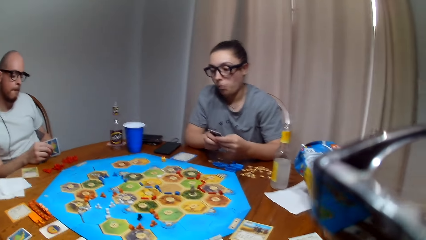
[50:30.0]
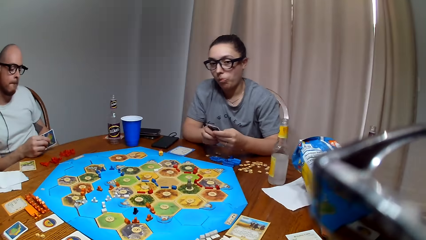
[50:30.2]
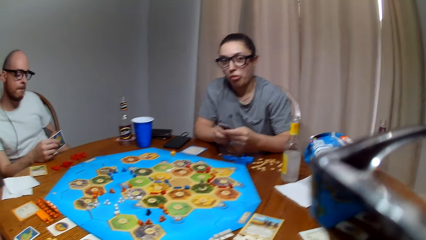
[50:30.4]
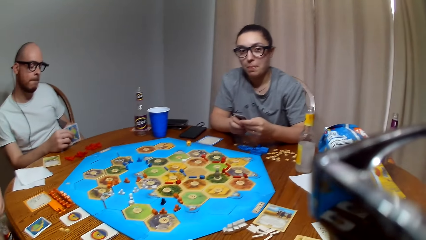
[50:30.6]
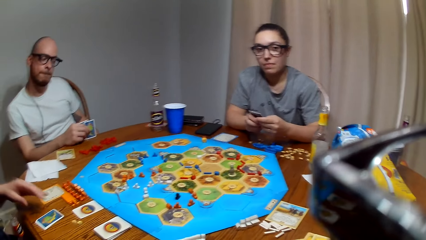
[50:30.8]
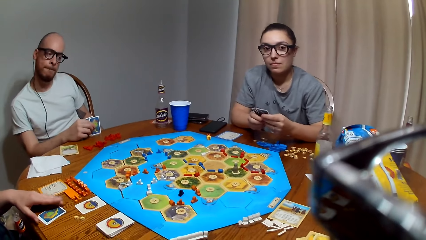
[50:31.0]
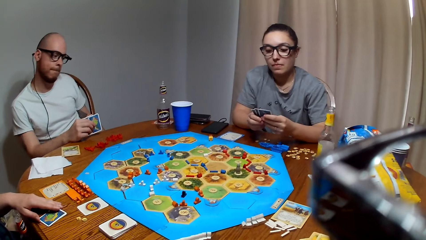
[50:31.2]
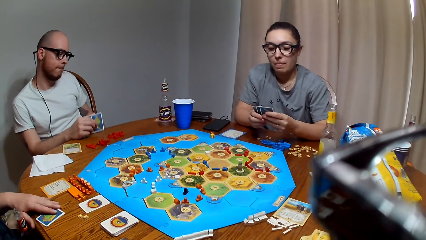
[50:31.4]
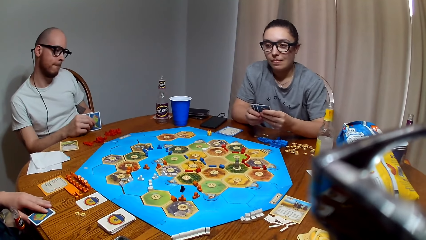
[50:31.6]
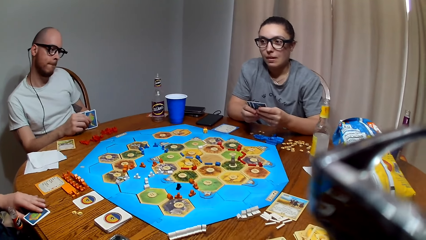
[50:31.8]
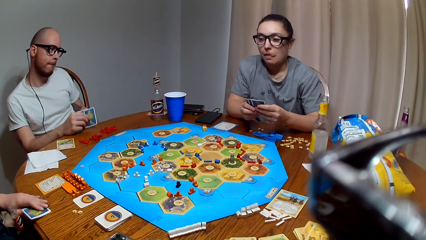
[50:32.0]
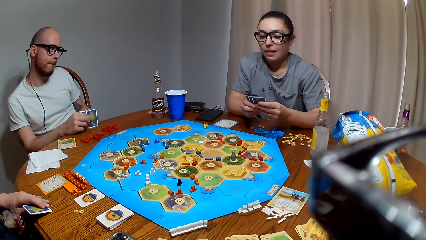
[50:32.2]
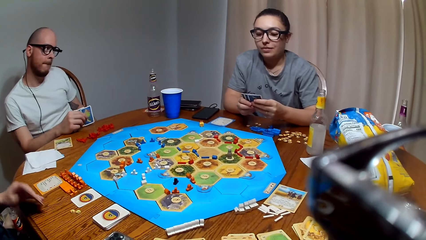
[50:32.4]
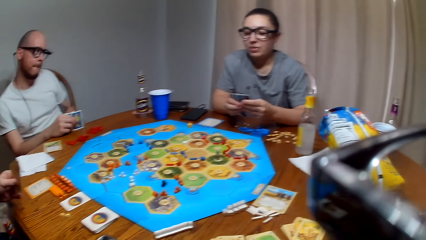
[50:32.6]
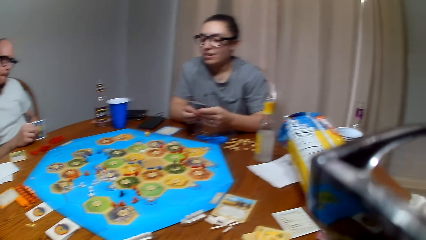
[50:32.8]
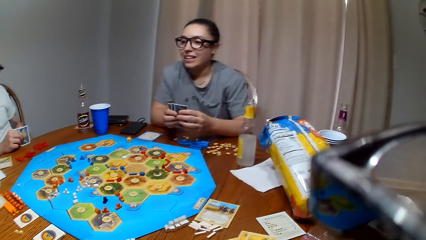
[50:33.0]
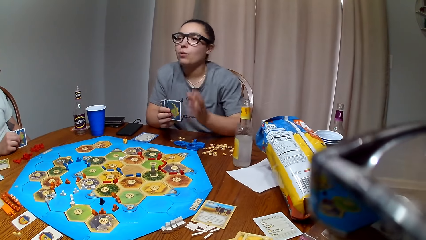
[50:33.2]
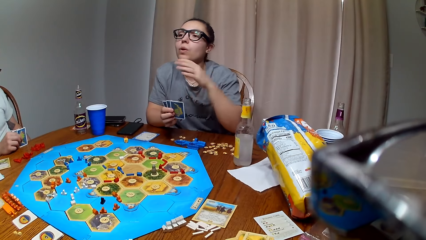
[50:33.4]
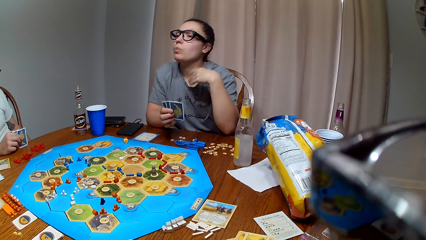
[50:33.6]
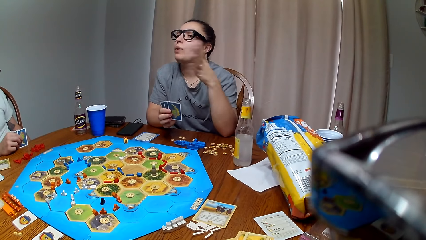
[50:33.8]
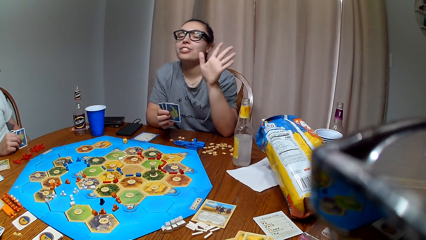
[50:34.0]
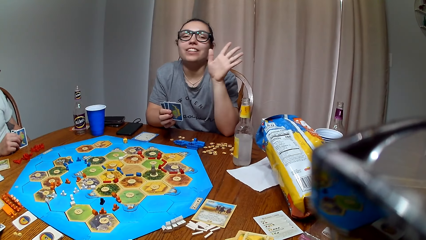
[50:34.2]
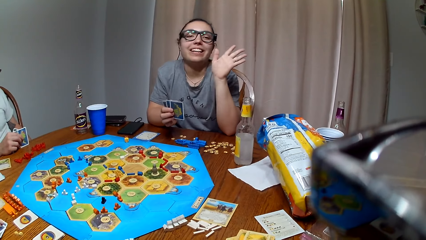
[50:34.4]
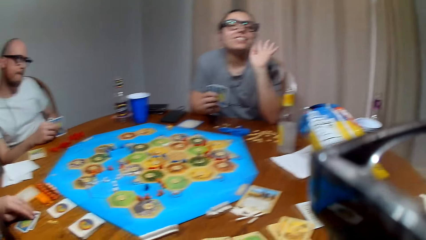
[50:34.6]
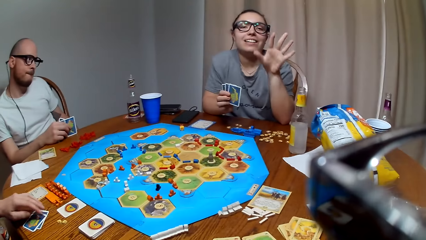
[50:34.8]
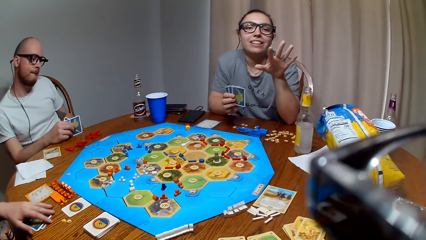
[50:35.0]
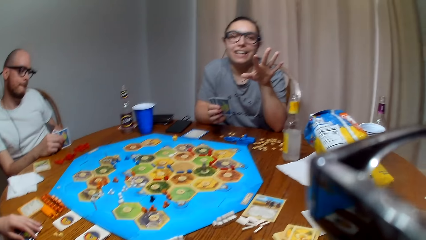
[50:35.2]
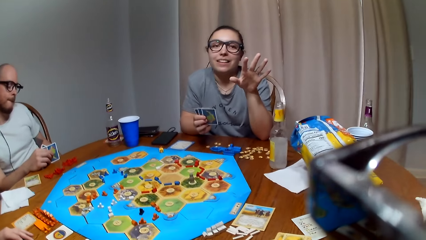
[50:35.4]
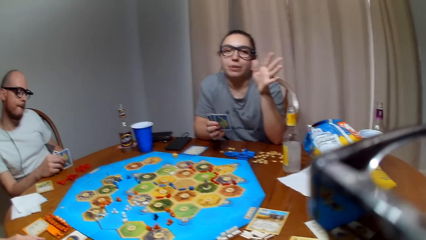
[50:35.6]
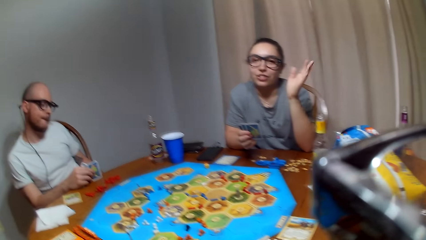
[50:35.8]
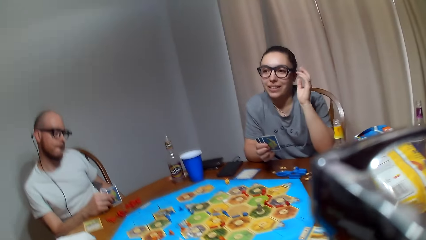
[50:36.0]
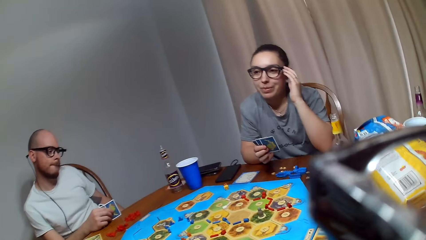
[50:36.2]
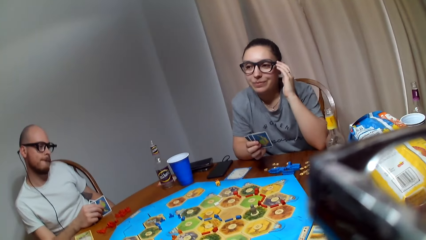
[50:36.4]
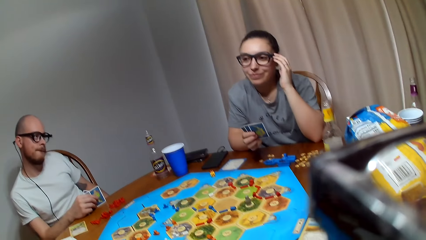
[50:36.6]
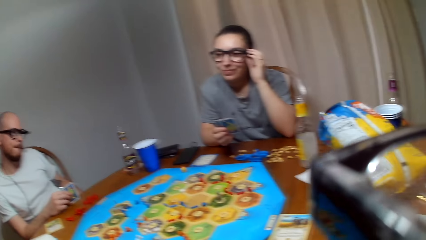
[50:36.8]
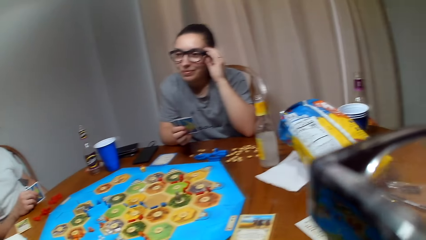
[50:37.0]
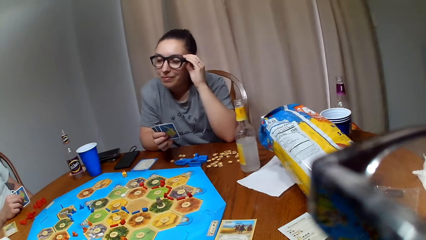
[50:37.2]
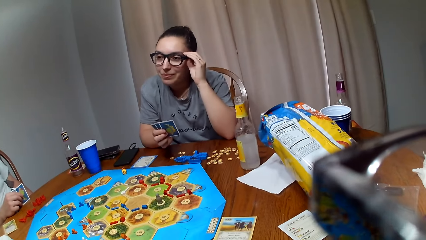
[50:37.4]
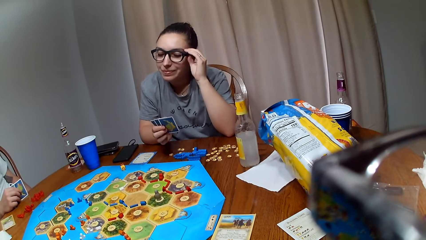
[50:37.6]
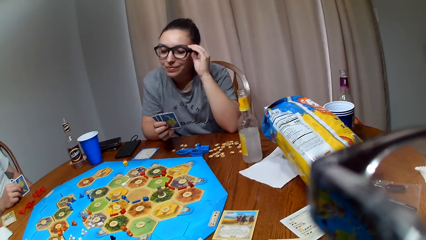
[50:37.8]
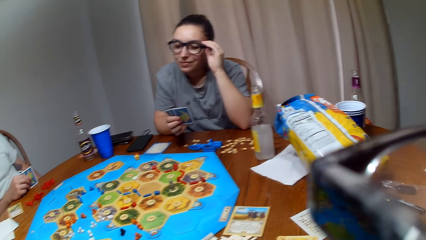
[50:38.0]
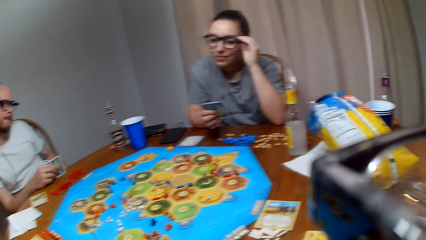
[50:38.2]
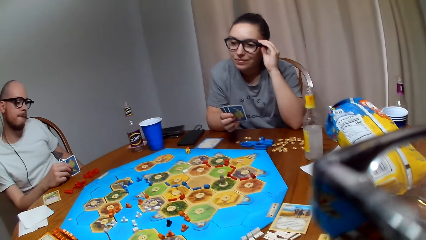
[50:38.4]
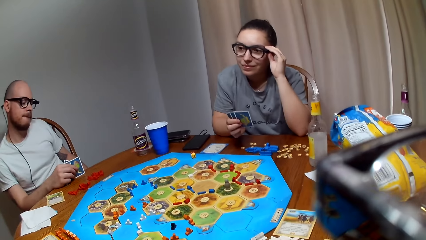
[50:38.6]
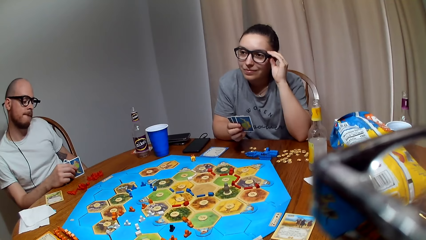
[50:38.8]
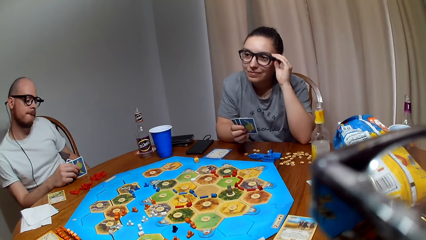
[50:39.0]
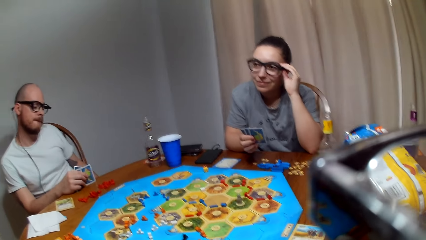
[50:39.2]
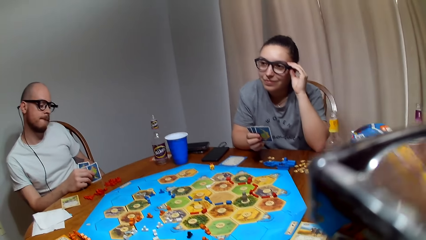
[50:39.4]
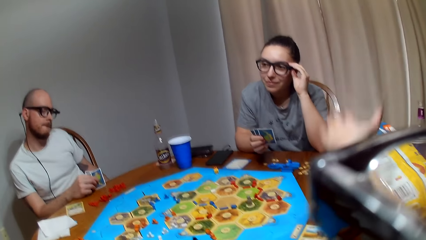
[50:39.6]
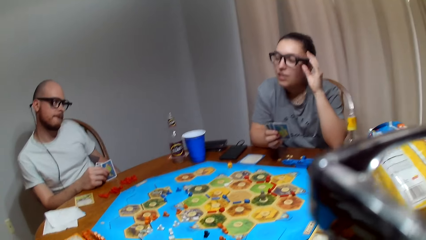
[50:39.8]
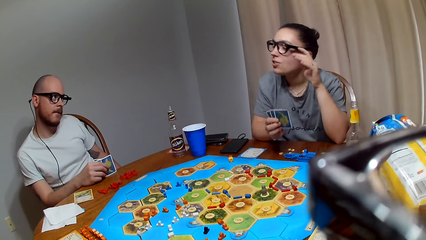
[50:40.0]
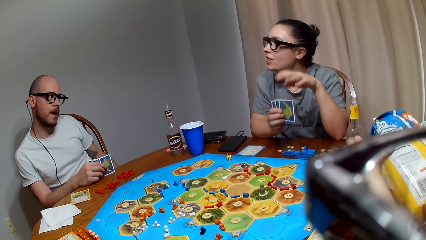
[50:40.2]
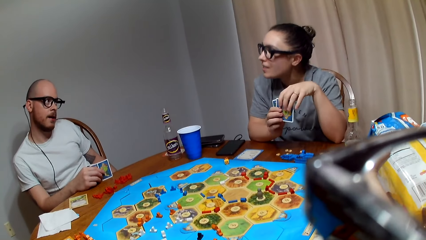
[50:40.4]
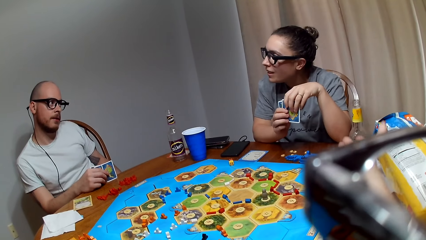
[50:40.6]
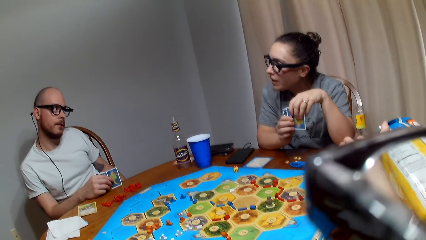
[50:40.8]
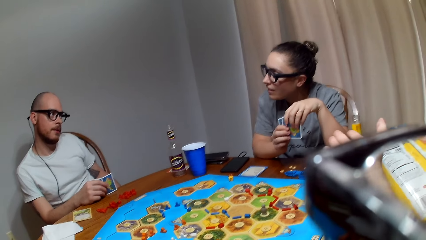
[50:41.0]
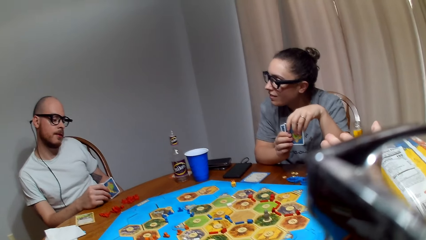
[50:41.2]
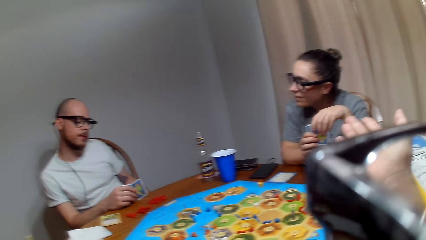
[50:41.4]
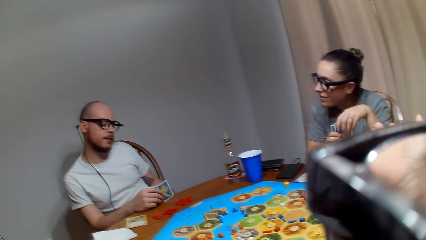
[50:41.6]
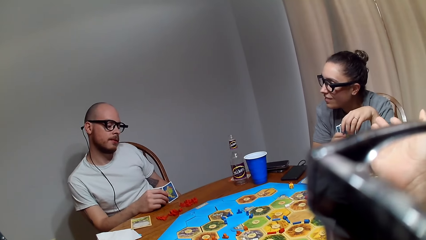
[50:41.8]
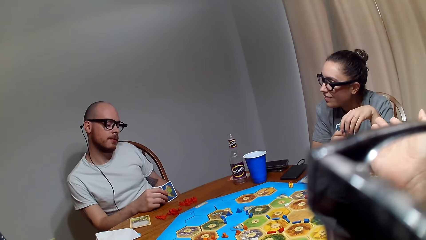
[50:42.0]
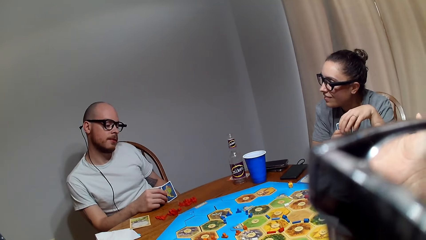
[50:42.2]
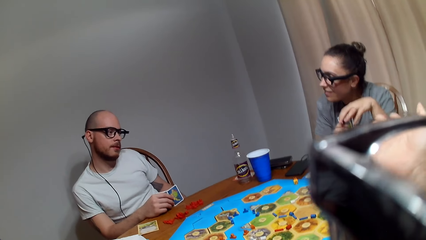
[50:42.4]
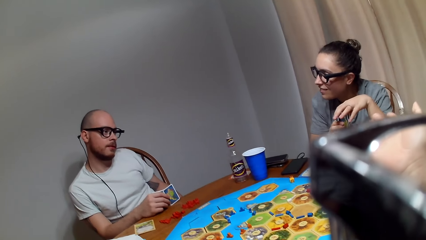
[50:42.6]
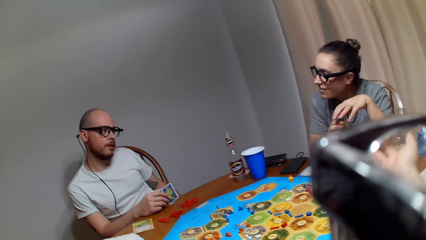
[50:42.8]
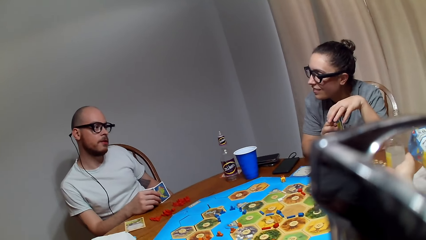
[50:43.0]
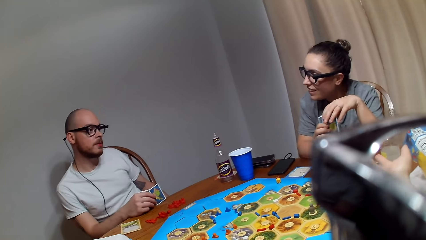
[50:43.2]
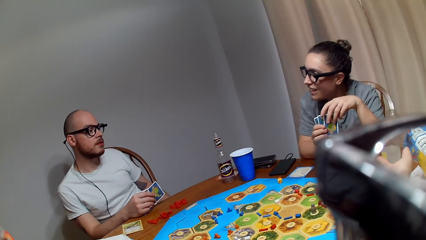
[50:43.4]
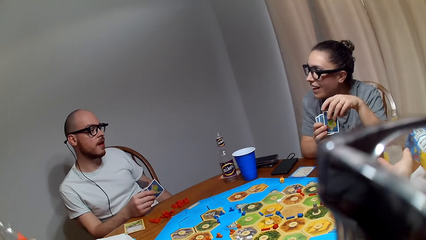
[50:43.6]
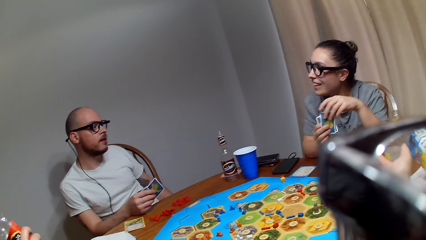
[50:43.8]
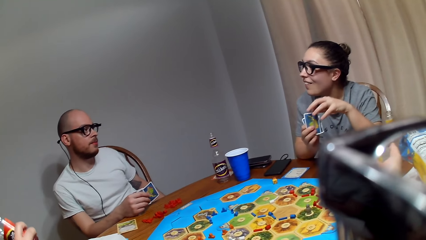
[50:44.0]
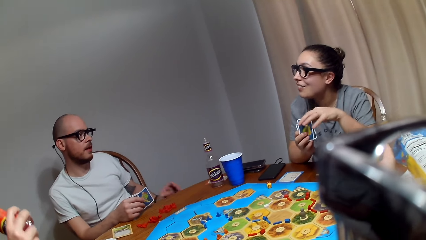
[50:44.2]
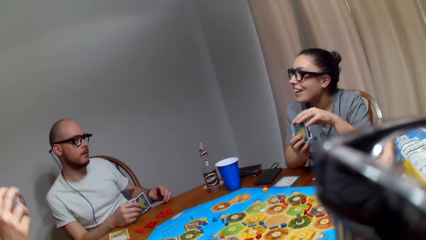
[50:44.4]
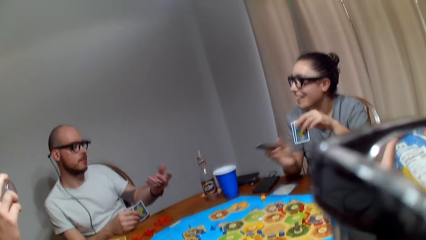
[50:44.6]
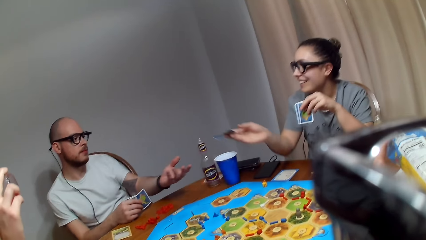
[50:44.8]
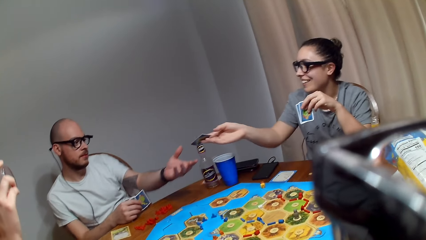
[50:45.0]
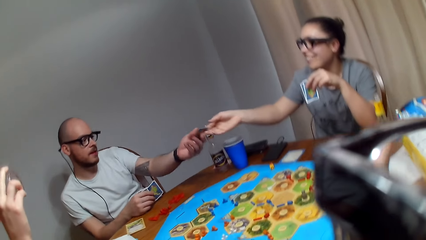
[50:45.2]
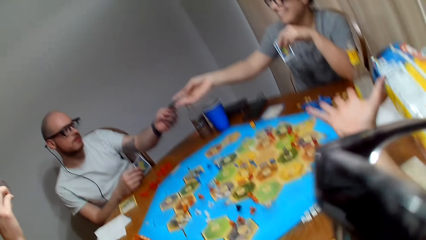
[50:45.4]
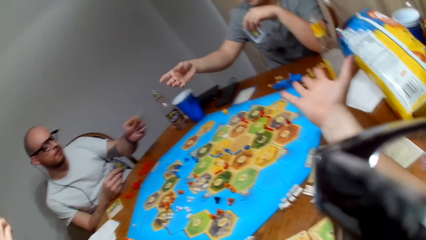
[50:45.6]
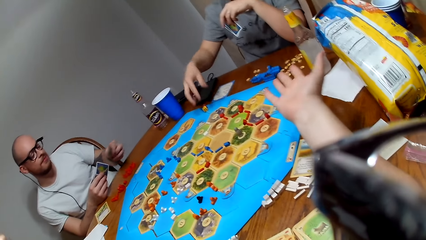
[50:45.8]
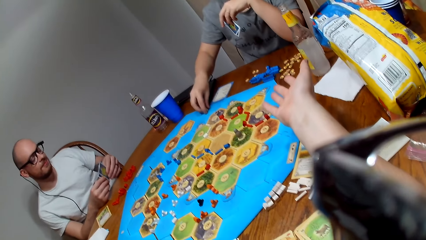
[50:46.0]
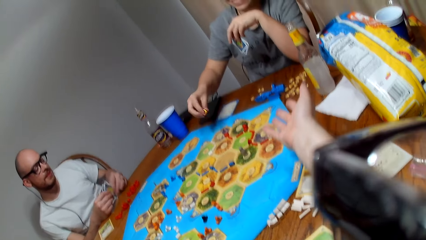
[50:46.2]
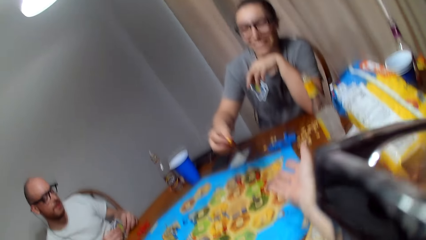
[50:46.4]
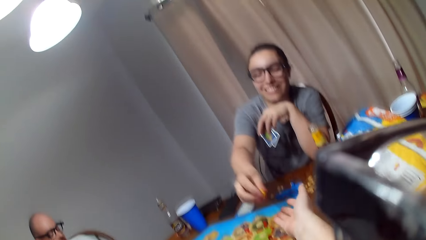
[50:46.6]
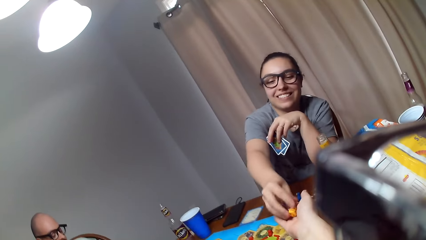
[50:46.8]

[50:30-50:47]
A lady picks cards from the table. Another lady grabs the shades. The camera wearer points to the other lady. The other lady gives a card to a man and picks dice from the Catan settler board.
